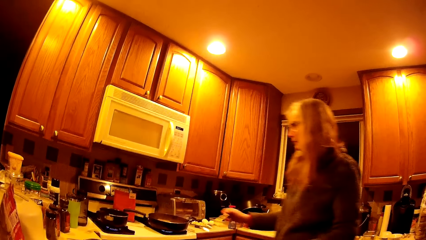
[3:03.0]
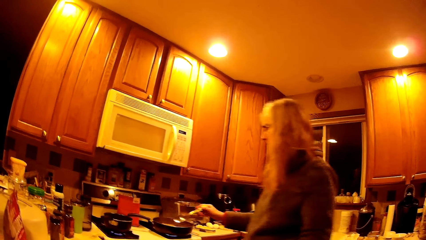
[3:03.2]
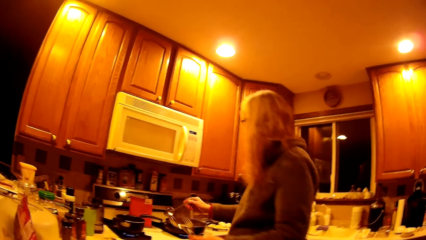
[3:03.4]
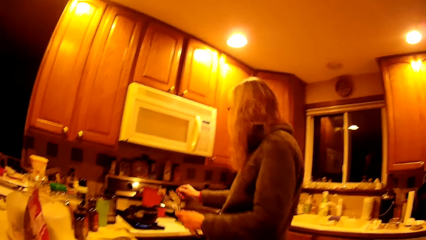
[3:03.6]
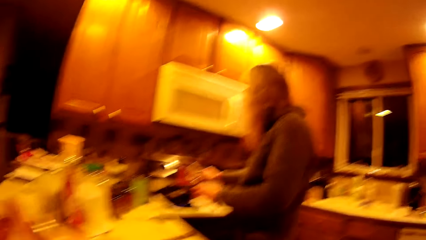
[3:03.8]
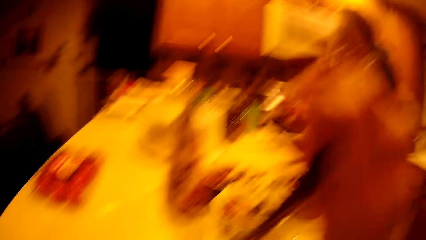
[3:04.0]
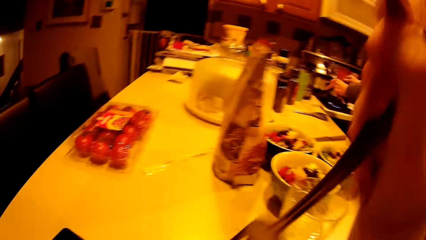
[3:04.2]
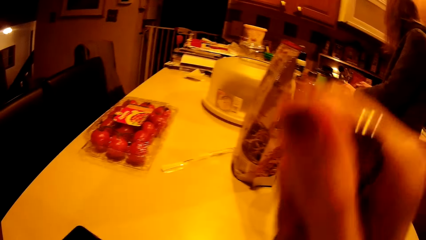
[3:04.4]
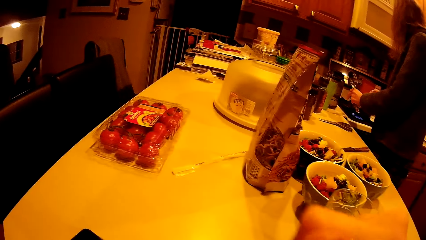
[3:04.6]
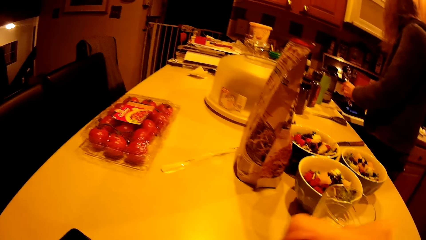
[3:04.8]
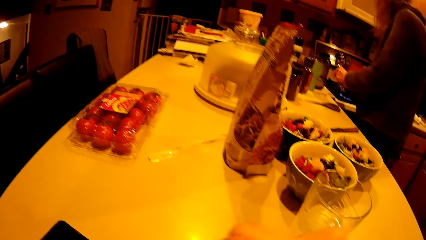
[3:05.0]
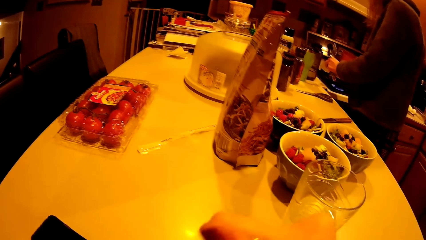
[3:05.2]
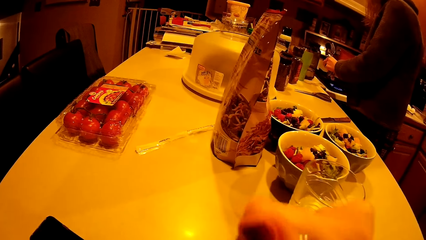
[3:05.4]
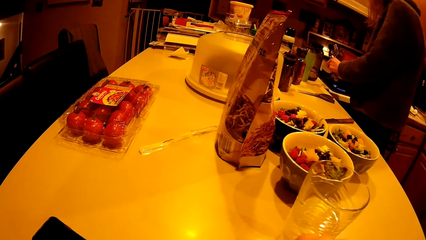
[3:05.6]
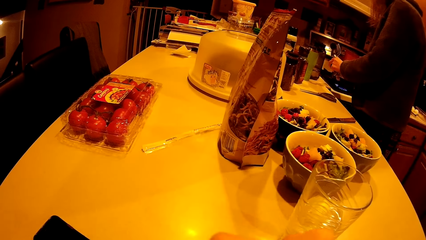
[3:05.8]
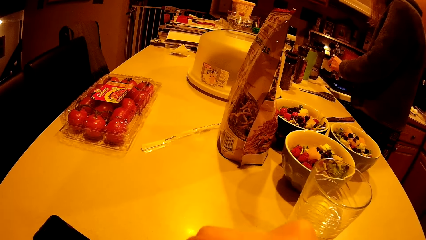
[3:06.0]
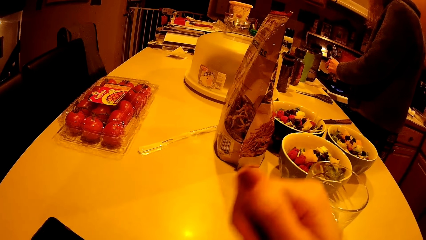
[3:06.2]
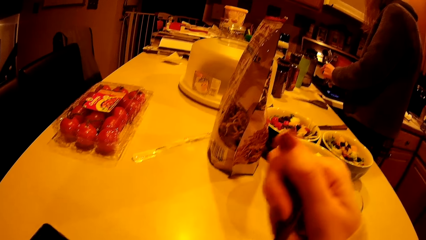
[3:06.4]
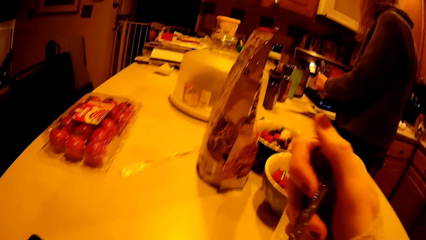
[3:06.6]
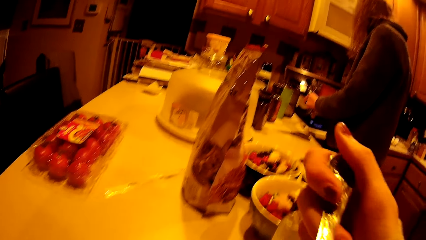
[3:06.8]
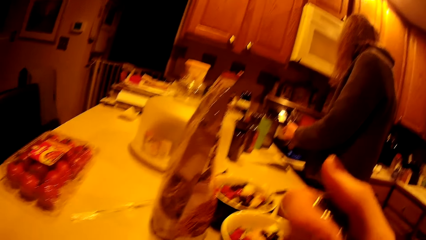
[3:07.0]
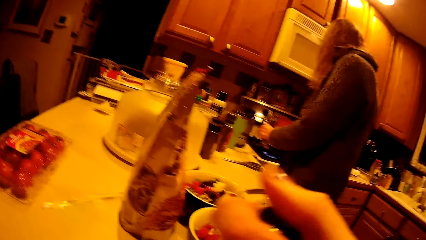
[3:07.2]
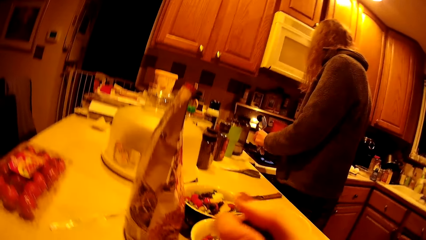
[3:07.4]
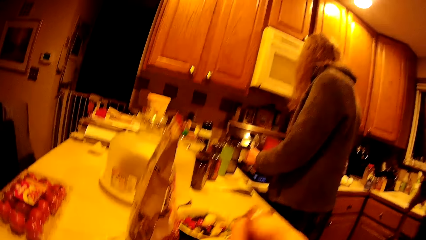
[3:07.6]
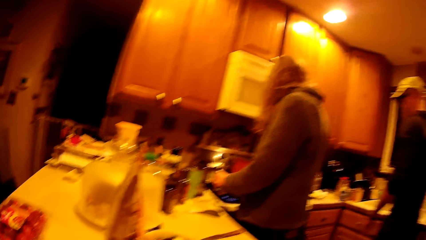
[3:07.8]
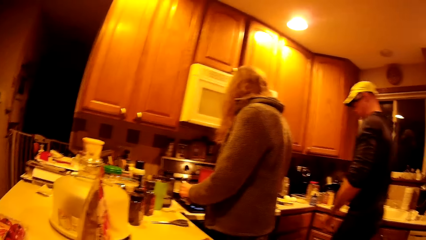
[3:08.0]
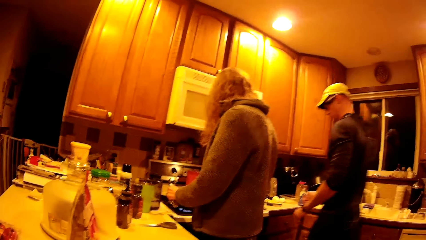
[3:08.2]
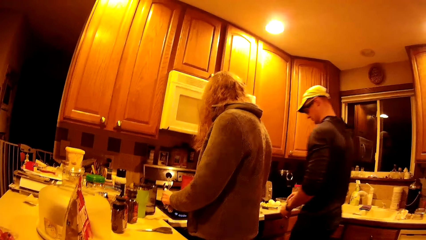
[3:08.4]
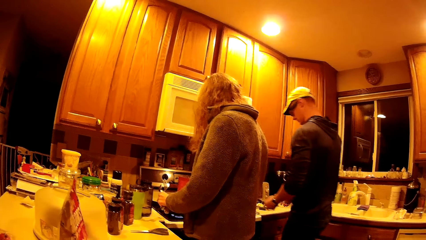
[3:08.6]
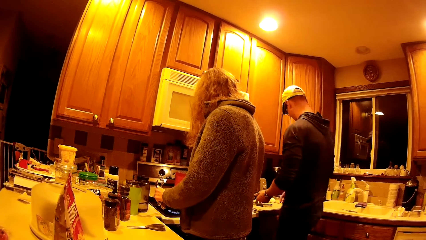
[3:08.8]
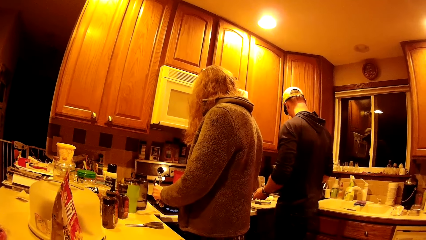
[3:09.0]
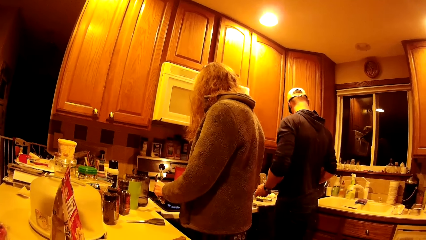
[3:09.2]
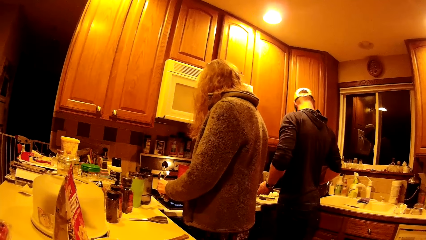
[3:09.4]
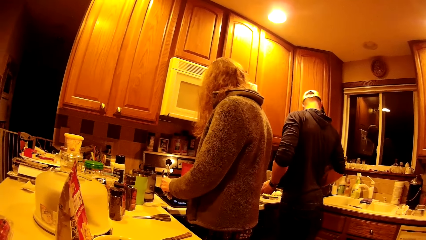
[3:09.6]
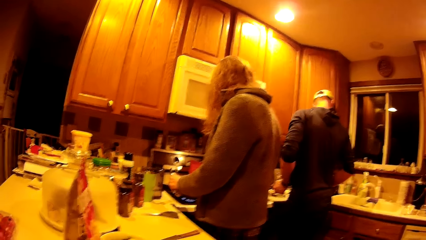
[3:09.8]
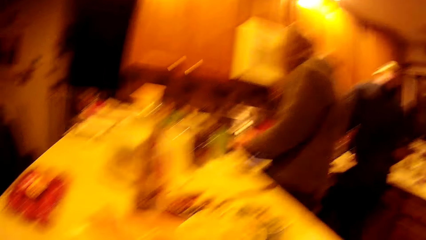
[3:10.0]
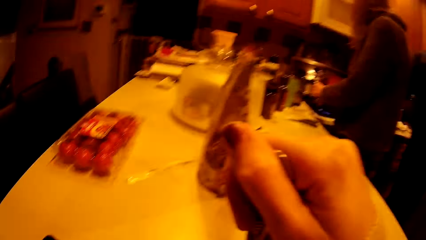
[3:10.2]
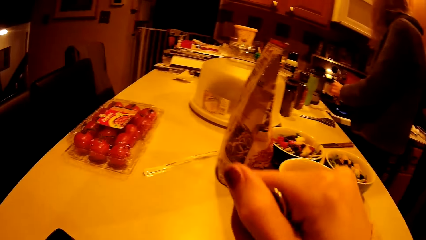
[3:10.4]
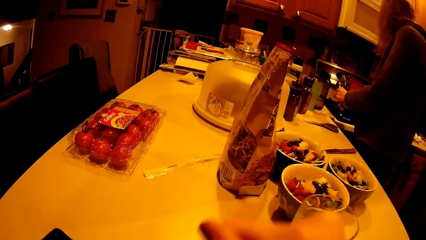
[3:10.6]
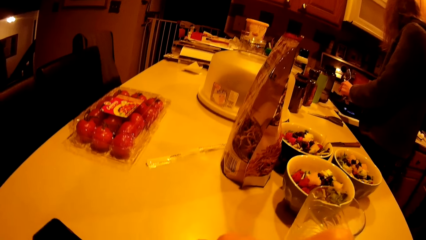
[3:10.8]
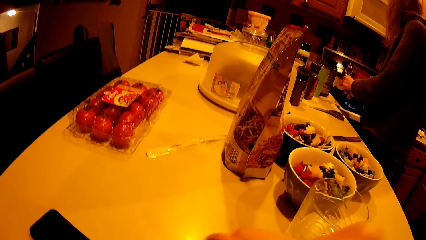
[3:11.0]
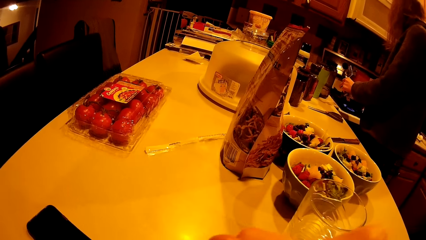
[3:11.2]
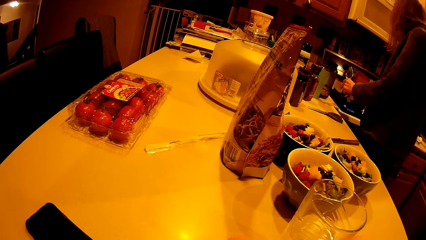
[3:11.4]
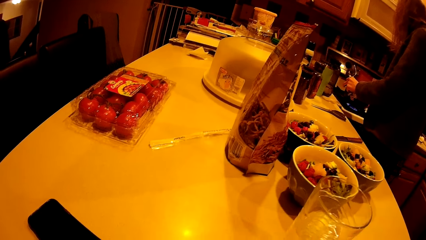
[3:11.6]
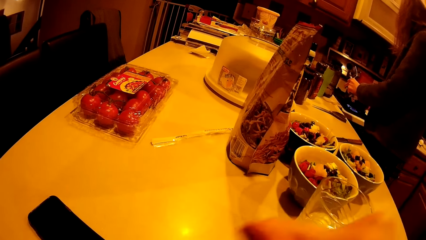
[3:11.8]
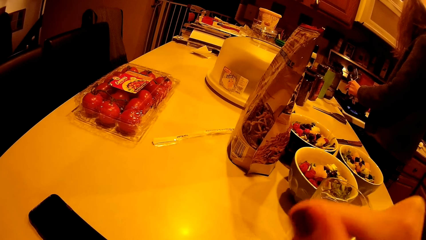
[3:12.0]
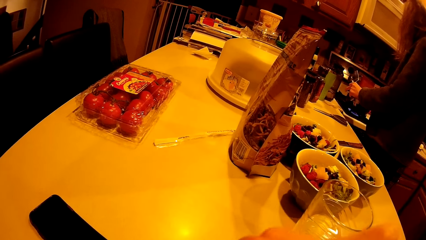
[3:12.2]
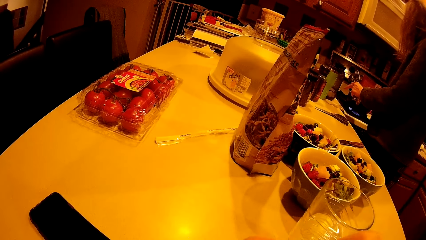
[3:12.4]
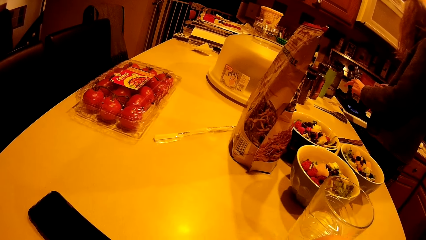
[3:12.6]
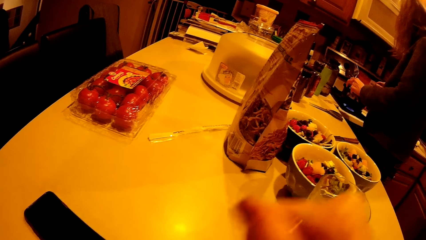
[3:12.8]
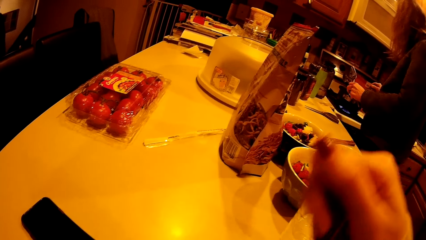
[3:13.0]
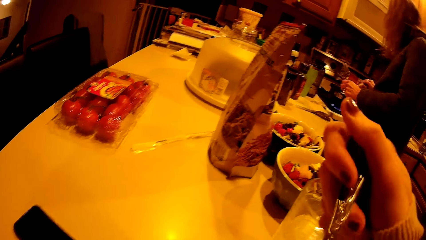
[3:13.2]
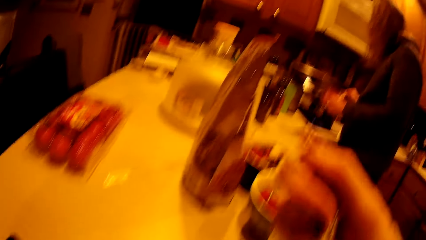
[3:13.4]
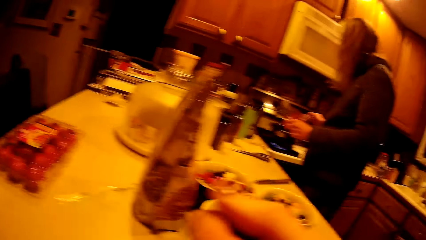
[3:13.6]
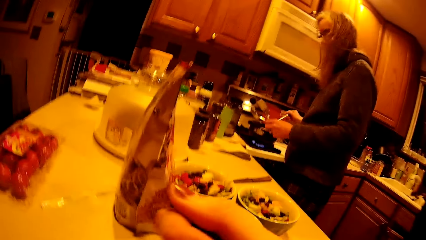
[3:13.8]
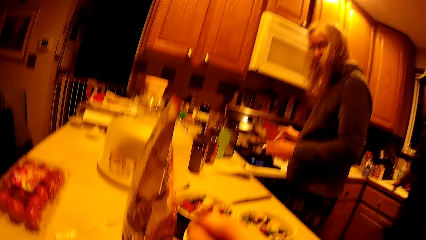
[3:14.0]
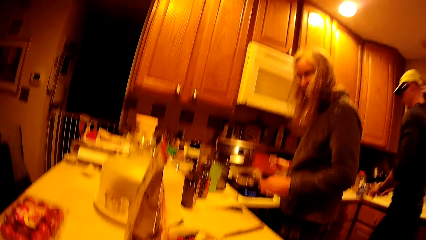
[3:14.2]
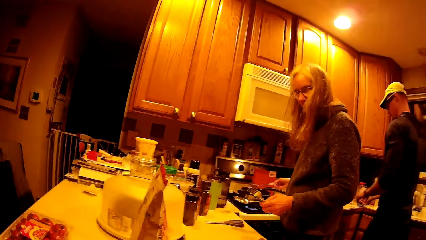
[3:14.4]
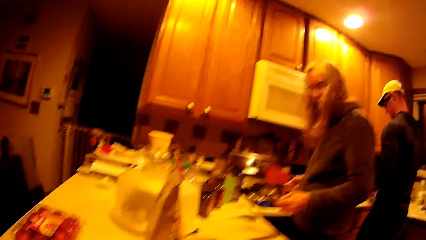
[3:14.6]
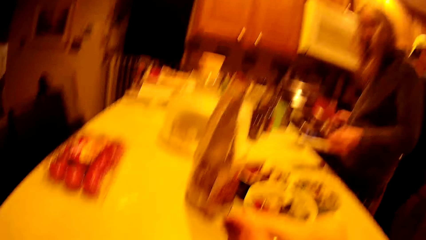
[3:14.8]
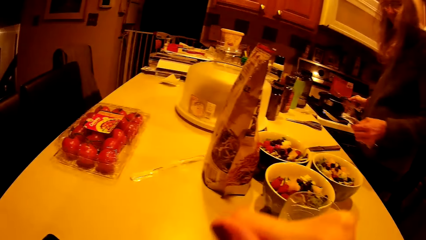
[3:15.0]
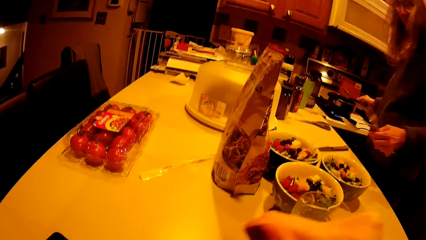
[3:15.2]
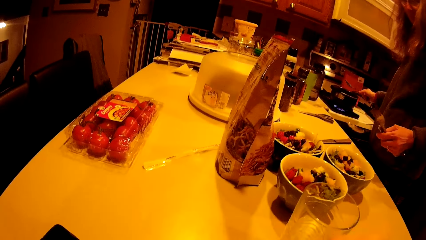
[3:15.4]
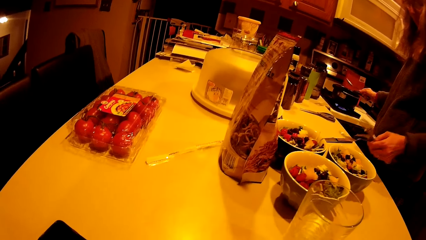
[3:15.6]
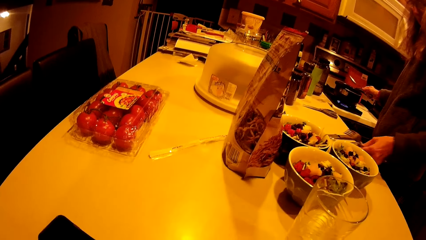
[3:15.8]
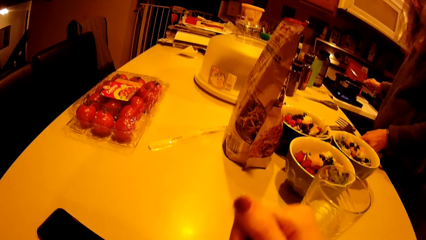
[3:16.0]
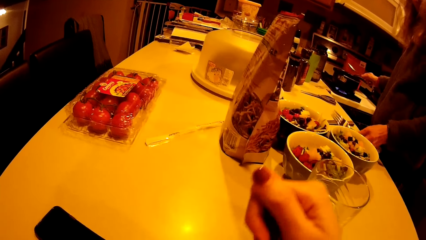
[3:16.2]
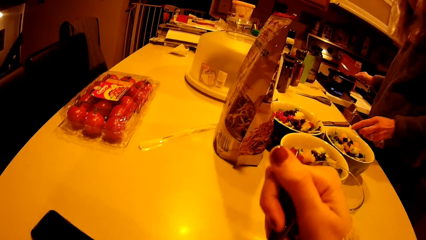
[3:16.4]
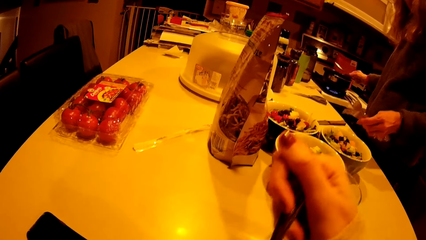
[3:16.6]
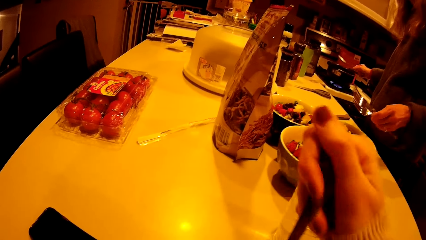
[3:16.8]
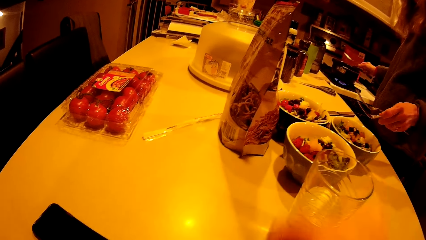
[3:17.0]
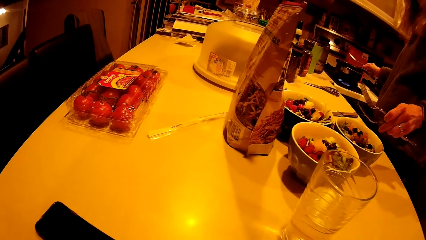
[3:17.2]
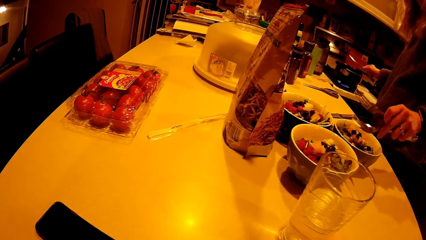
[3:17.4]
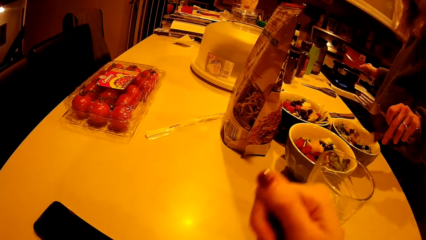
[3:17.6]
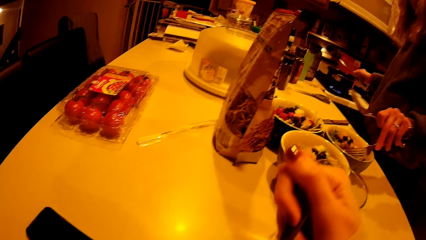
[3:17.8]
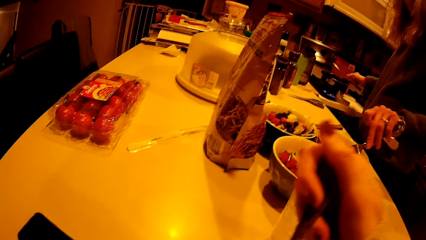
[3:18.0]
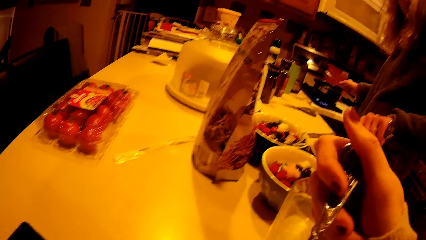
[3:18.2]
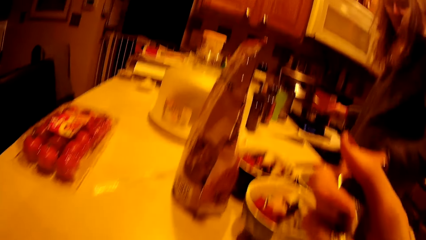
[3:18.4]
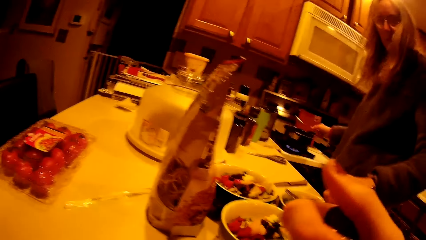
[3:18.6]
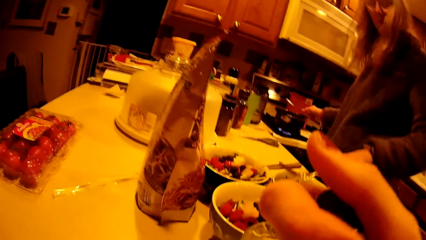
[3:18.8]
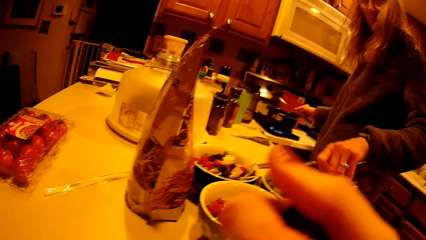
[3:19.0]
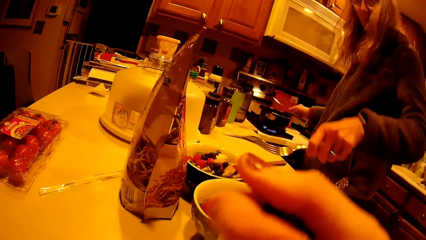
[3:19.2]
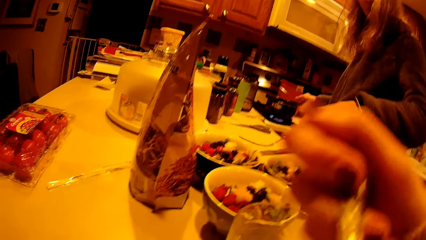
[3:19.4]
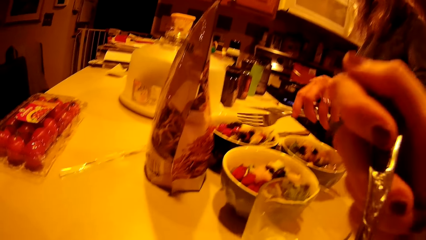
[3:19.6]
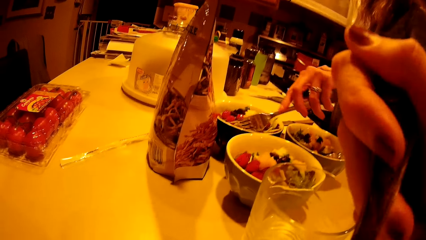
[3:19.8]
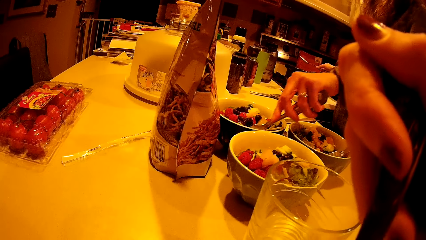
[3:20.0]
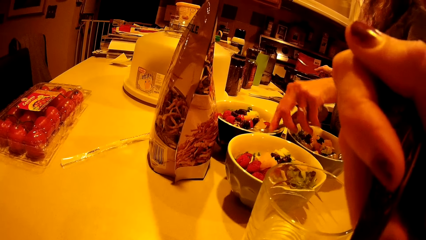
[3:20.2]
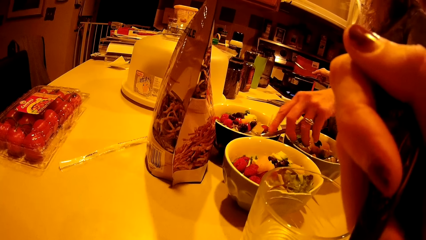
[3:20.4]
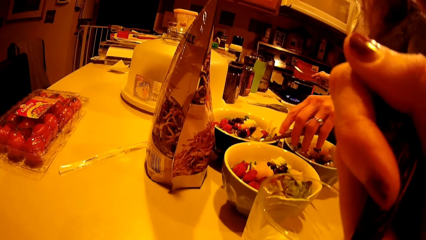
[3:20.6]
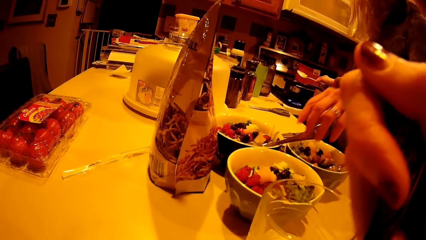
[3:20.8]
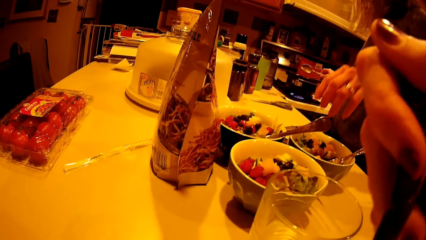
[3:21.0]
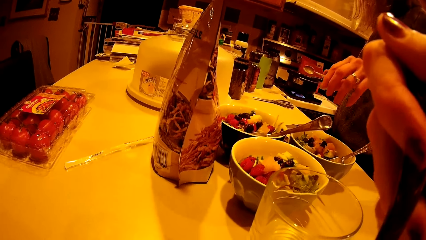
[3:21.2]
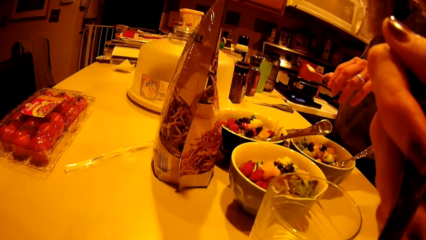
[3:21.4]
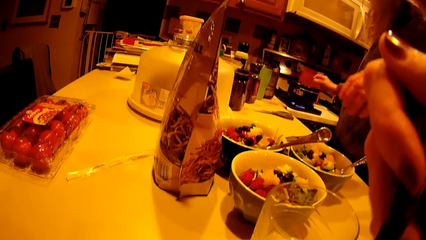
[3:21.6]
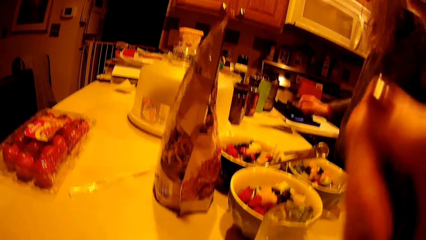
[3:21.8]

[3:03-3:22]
The camera wearer walks in the kitchen. A woman stirs the first saucepan with a spoon in her right hand. The camera wearer holds the cooking pot. The woman drops the spoon on the kitchen cabinet with her left hand. The camera wearer puts a fork on the table. The woman drops a fork on a plate on the kitchen cabinet with her left hand. She does so again.
